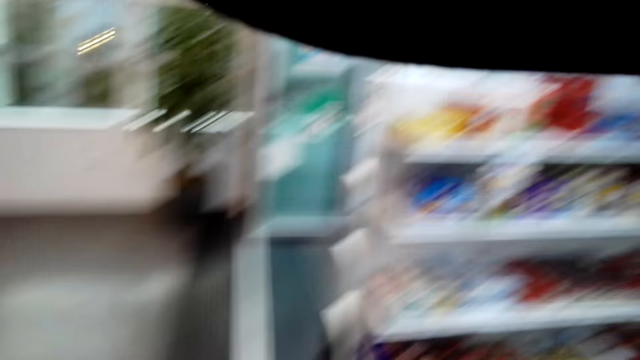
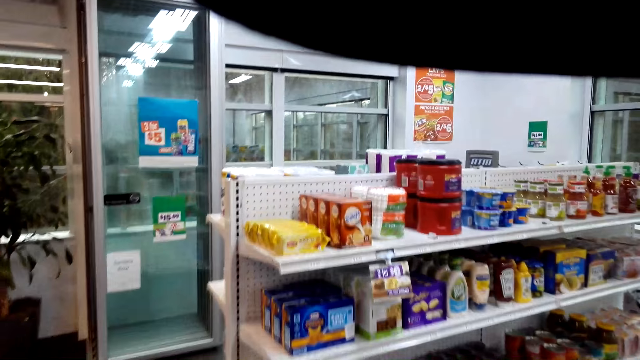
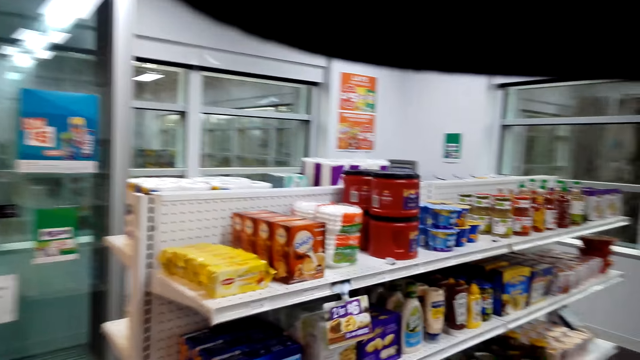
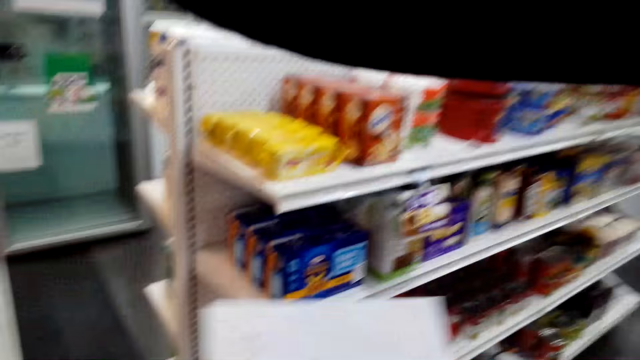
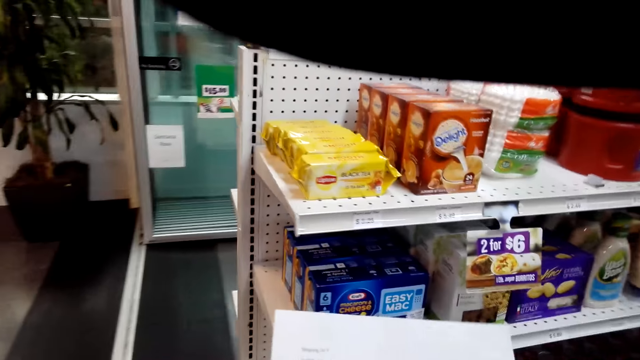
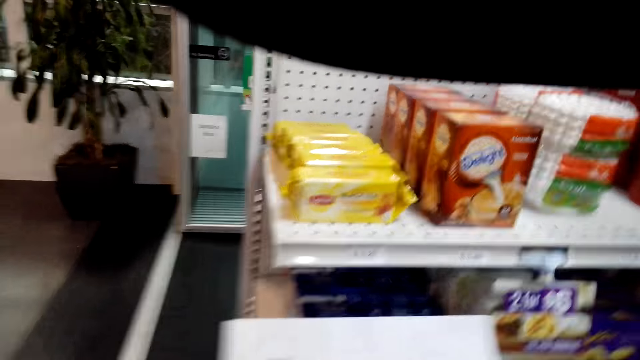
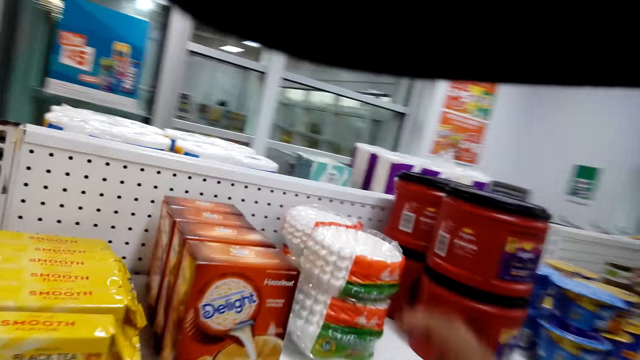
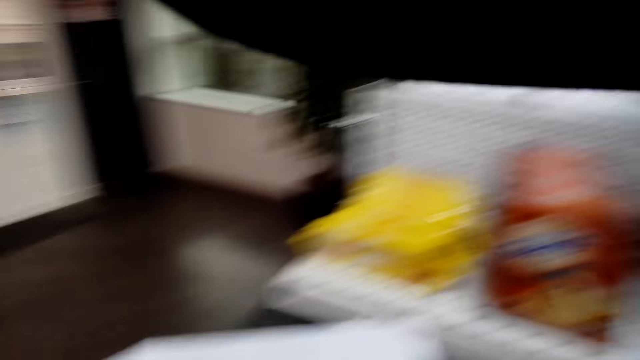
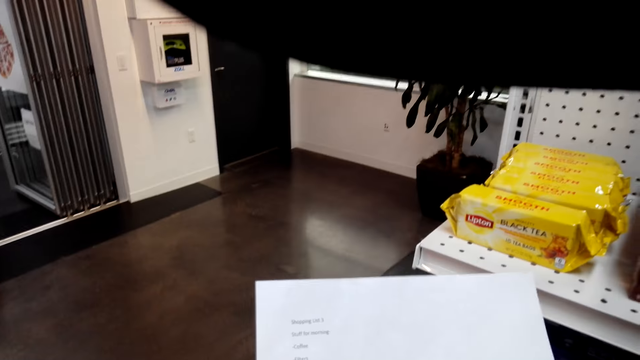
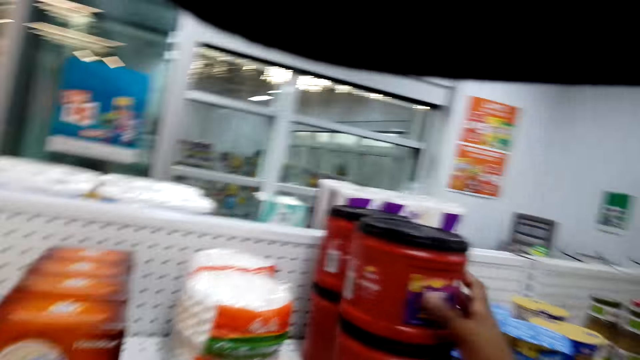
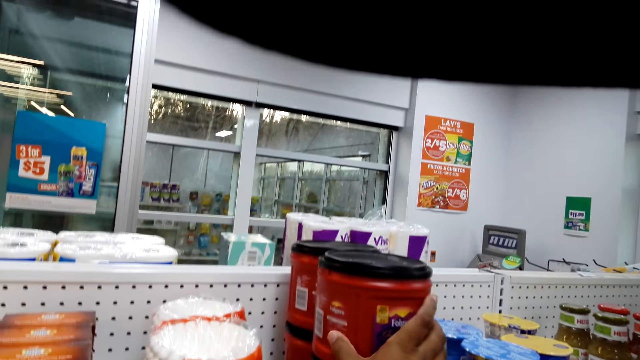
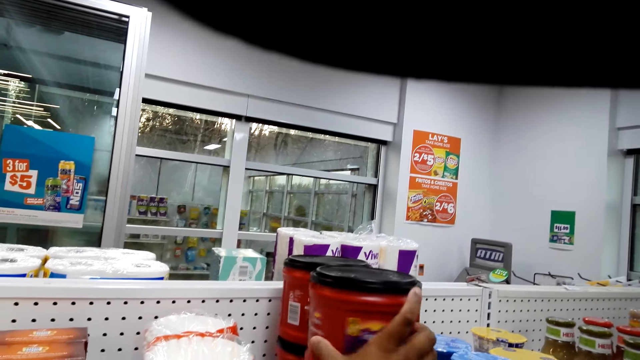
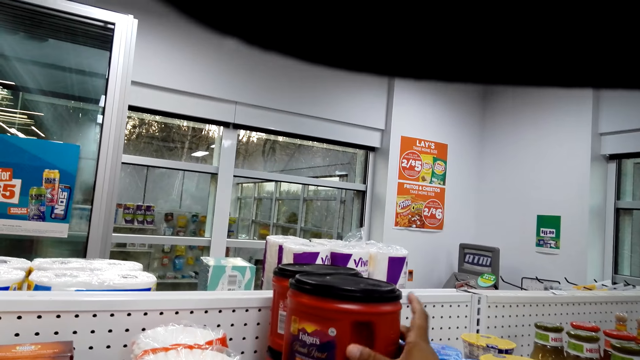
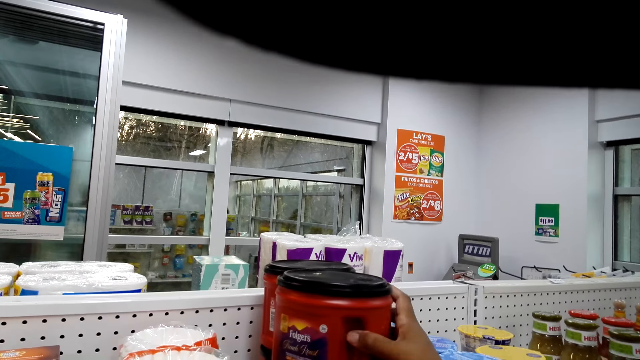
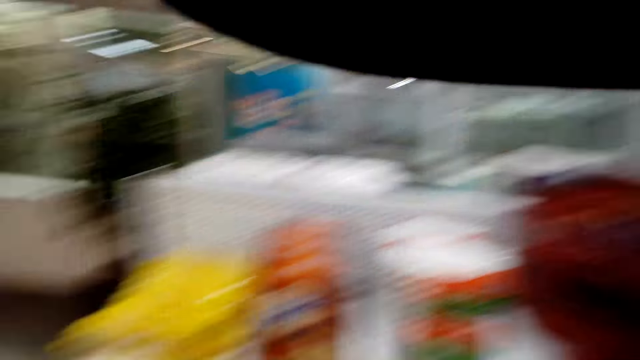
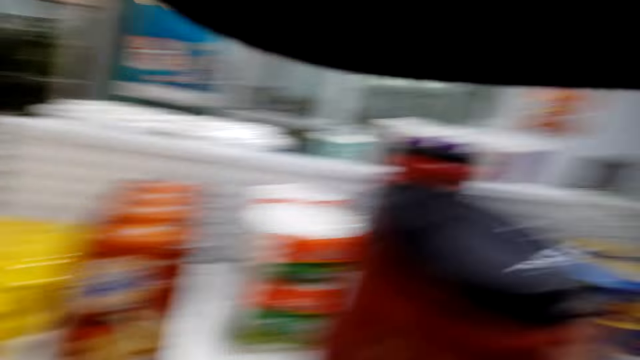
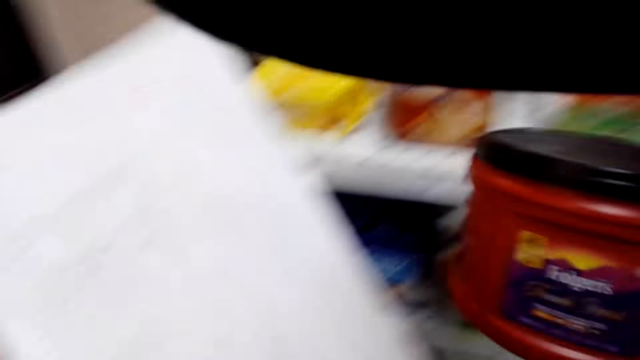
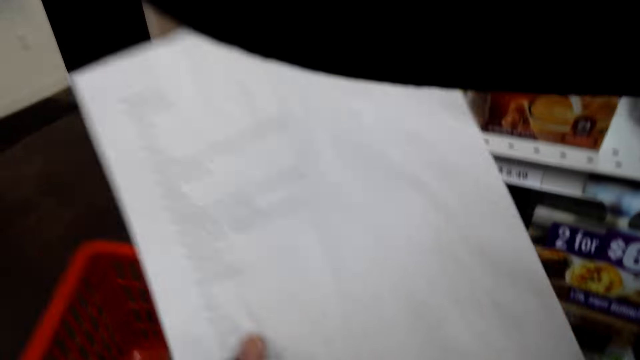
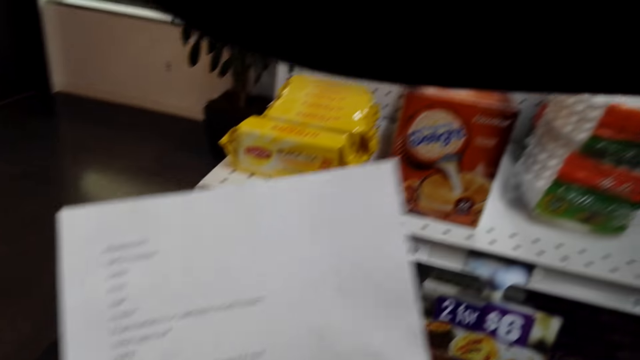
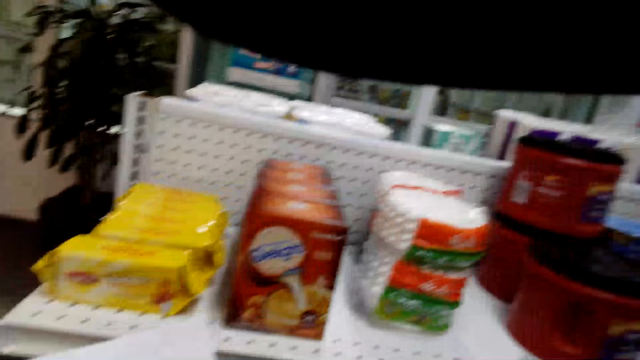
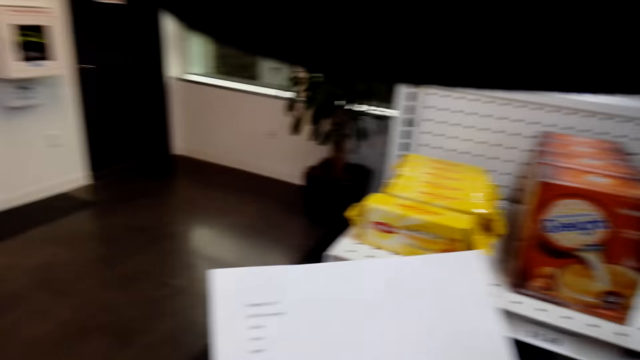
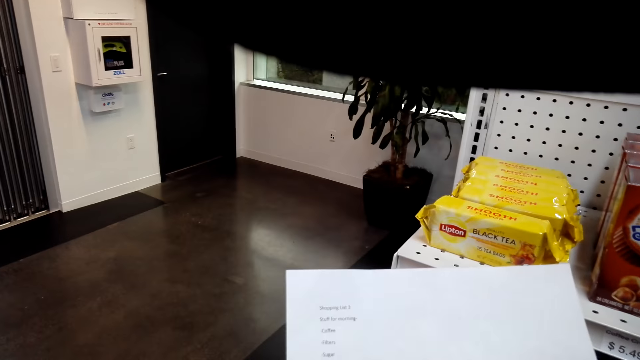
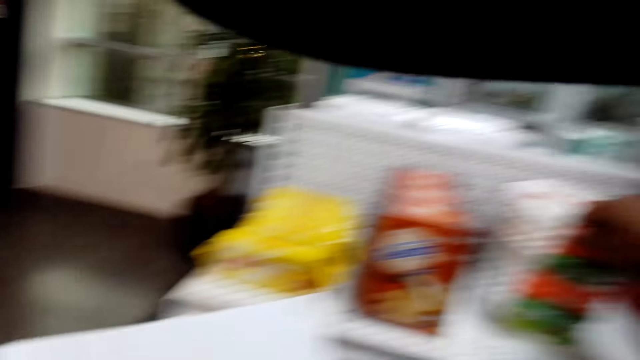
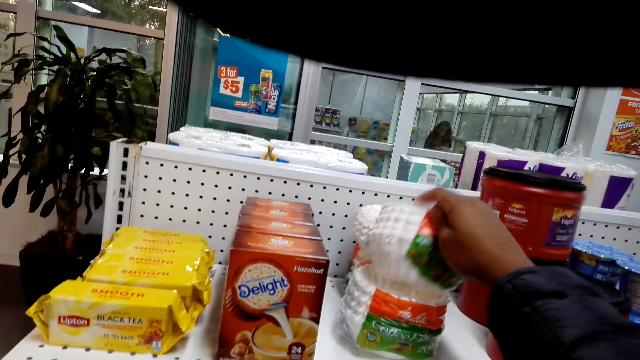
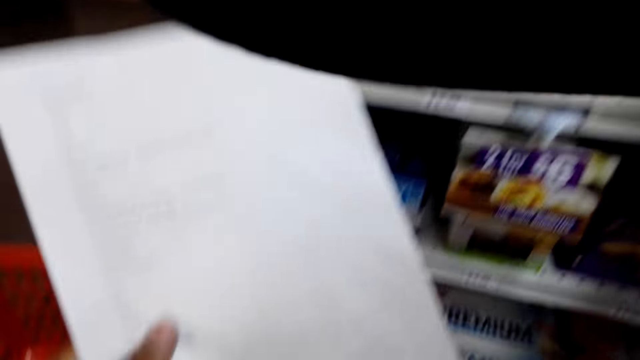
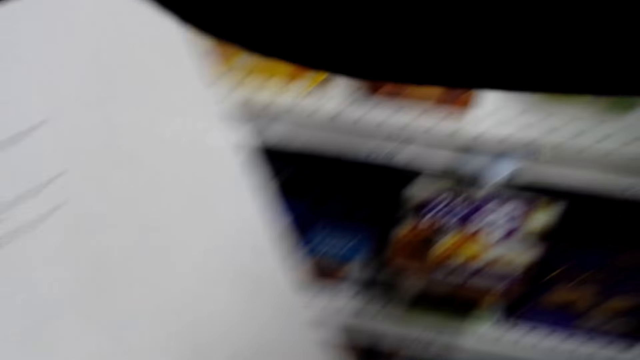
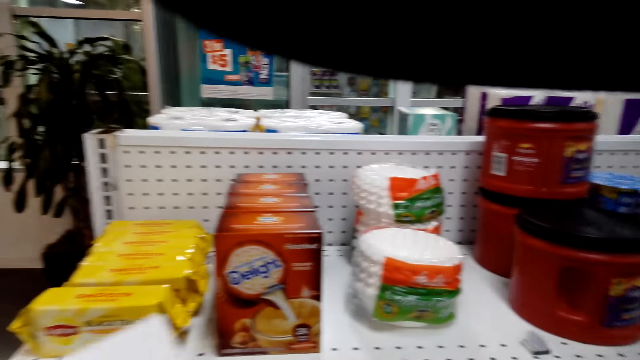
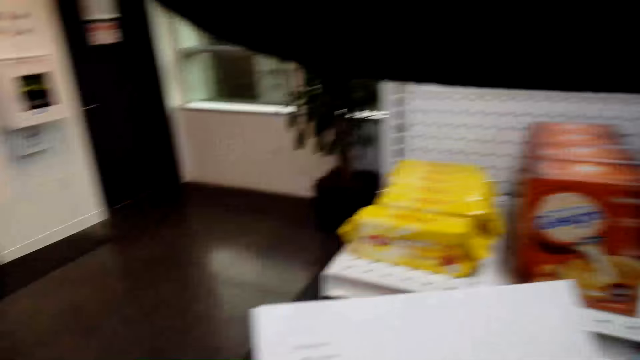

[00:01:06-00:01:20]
The camera wearer reads the shopping list and walks around the supermarket. They look at something and pick the items on the shelf. They pick something from the shelf, put something in the bucket, and pick a coffee filter.

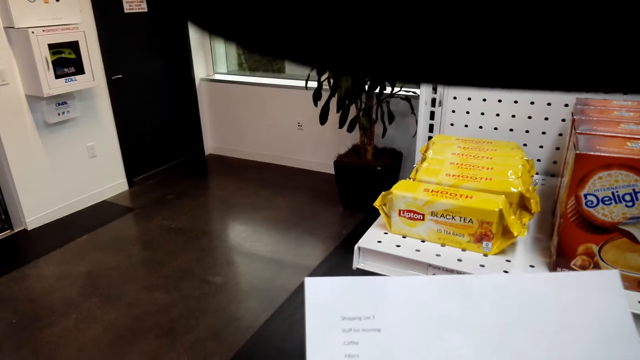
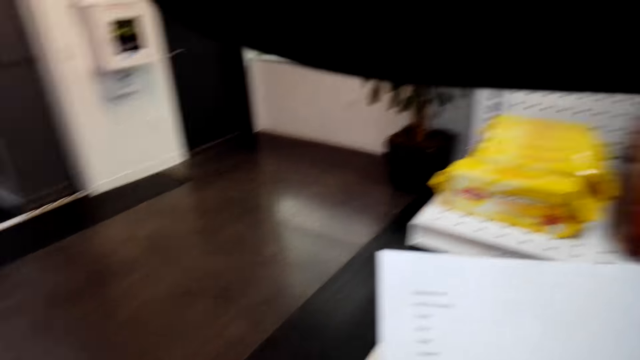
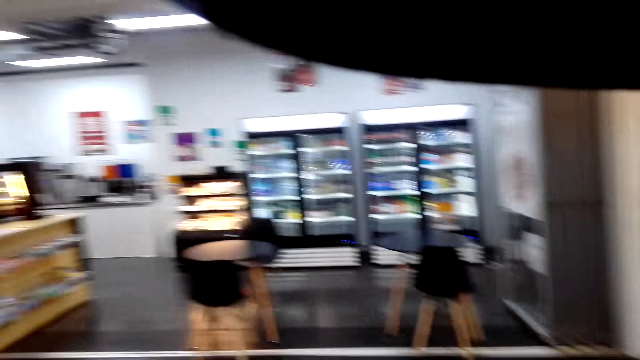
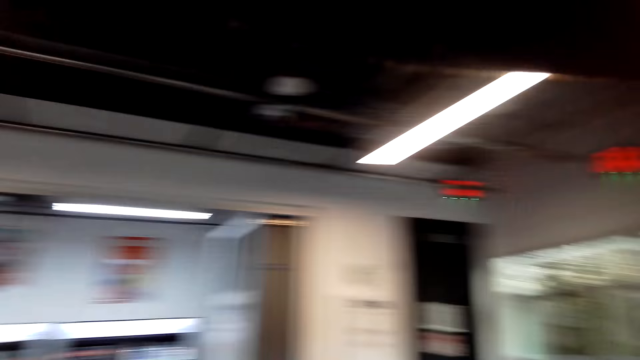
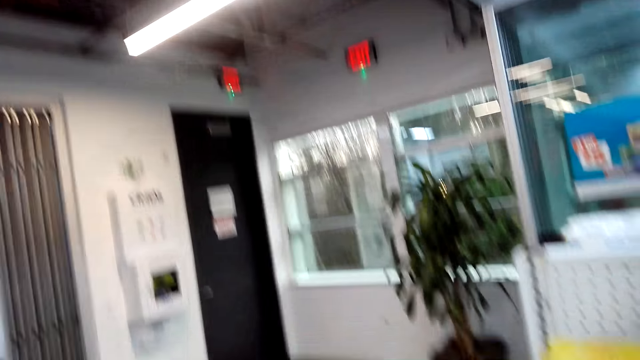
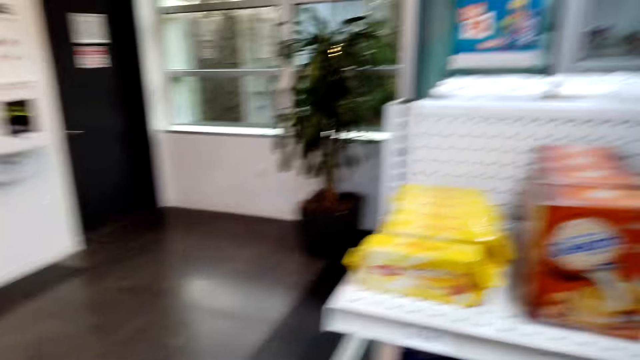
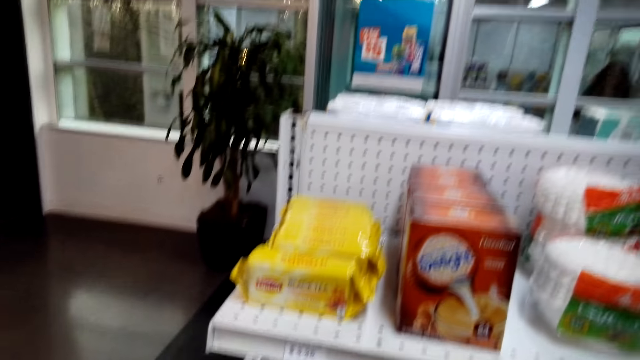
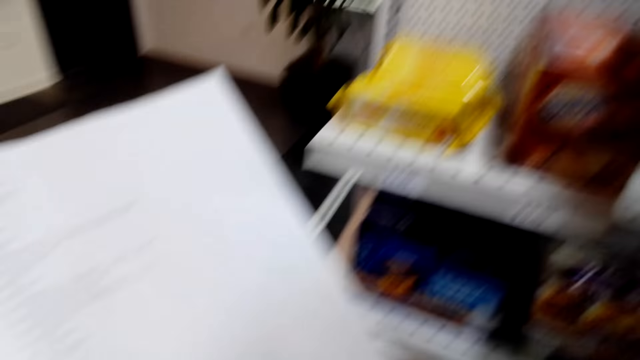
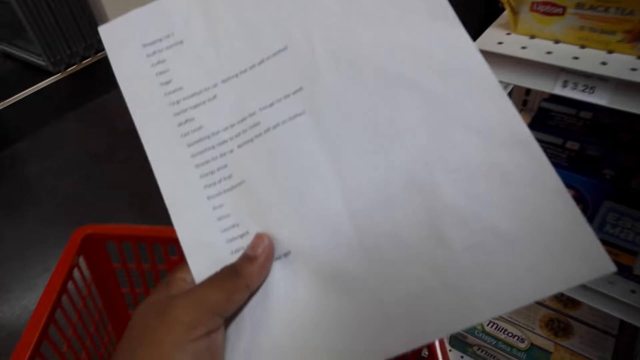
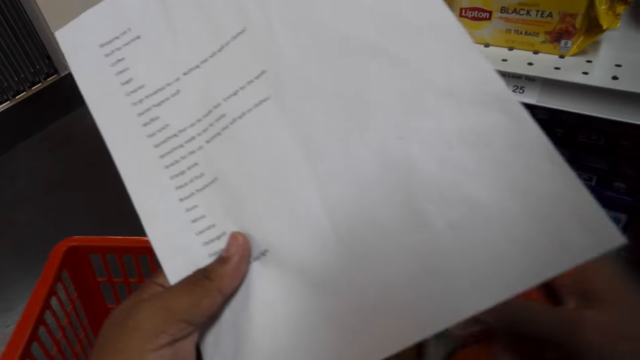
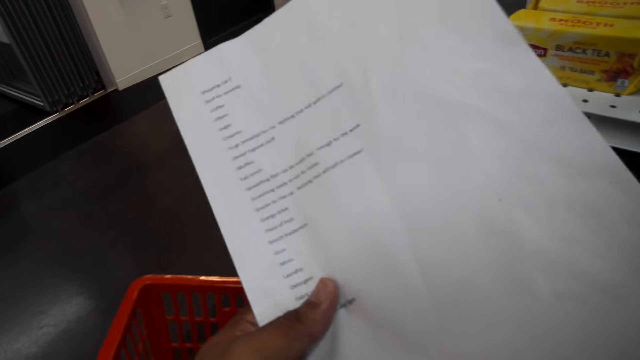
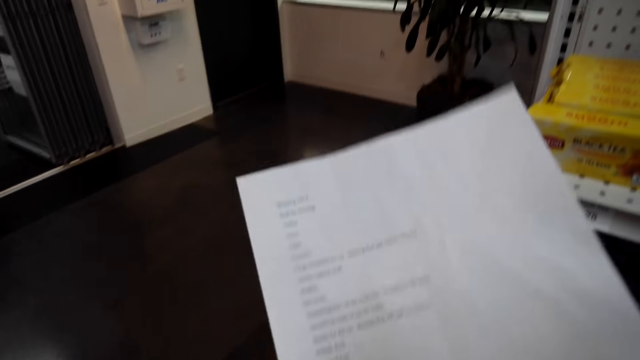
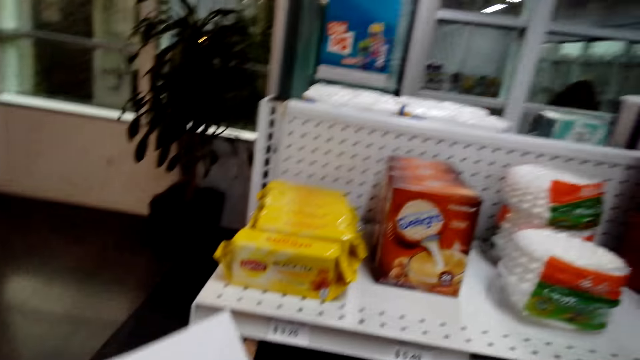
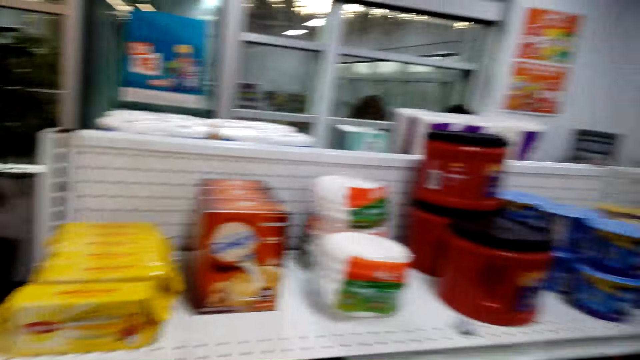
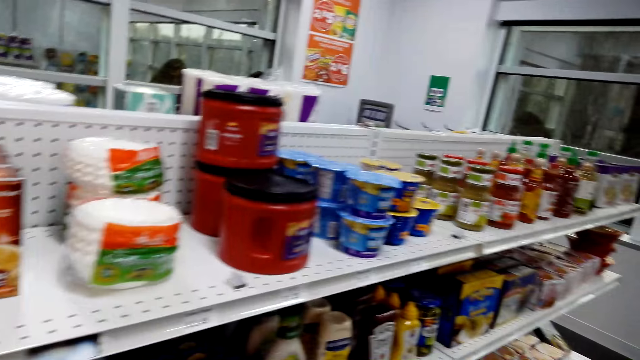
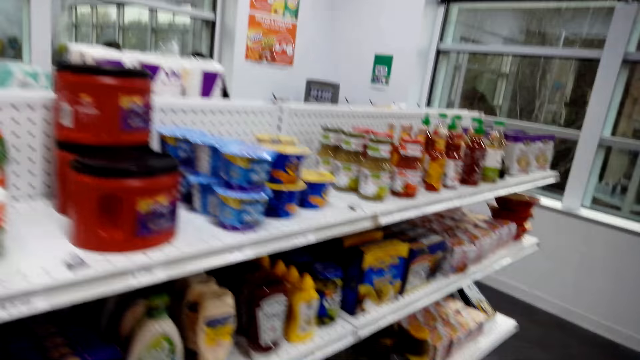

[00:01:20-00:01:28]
The camera wearer picks something from the shelf. They put something in the bucket.
